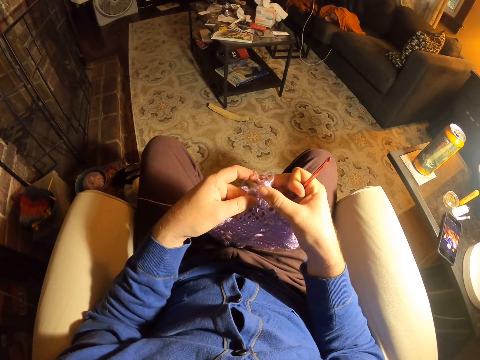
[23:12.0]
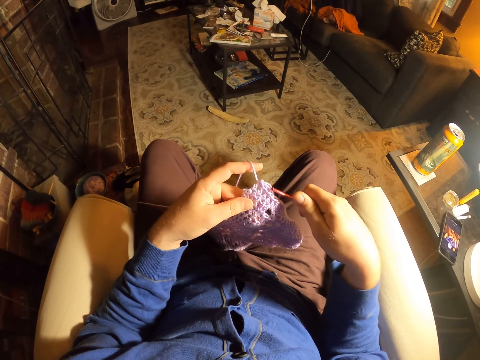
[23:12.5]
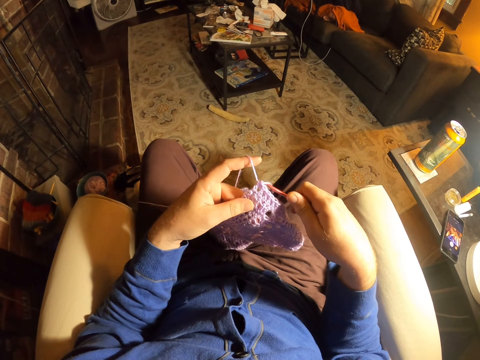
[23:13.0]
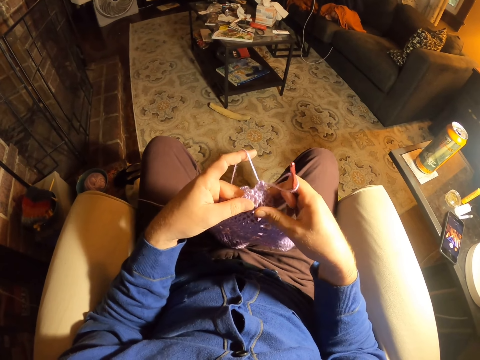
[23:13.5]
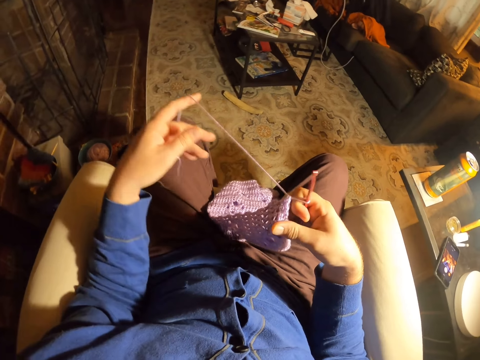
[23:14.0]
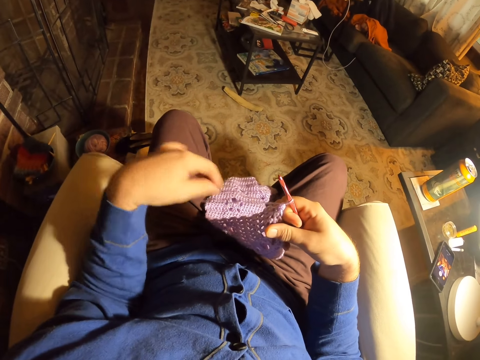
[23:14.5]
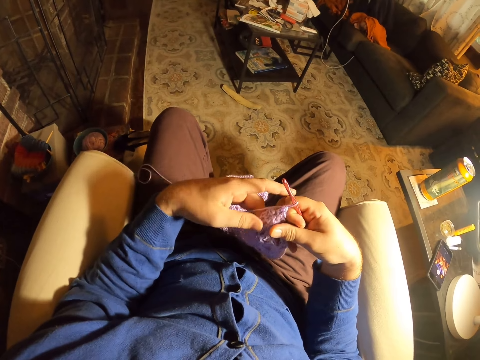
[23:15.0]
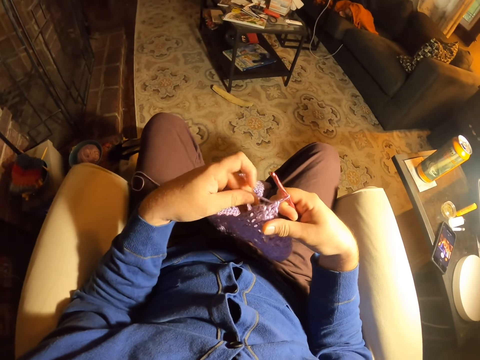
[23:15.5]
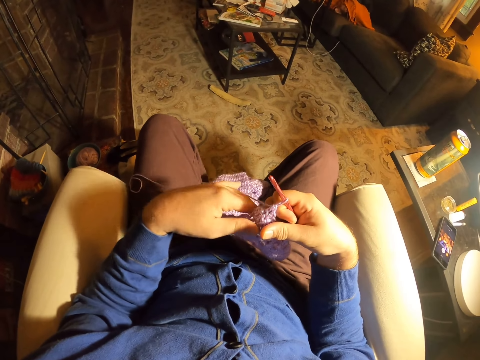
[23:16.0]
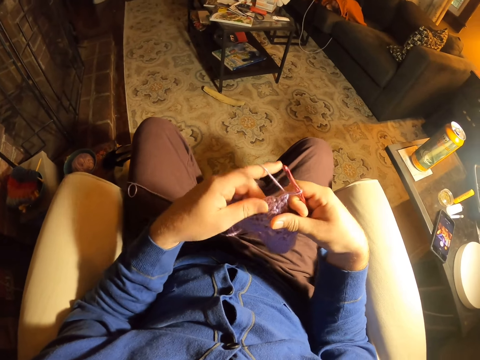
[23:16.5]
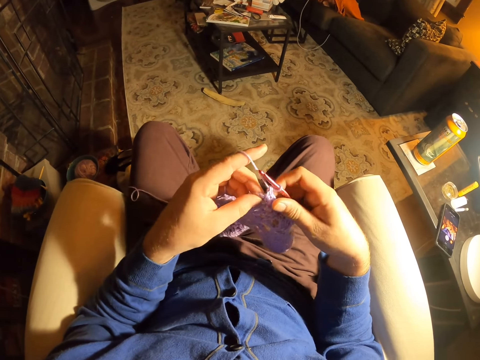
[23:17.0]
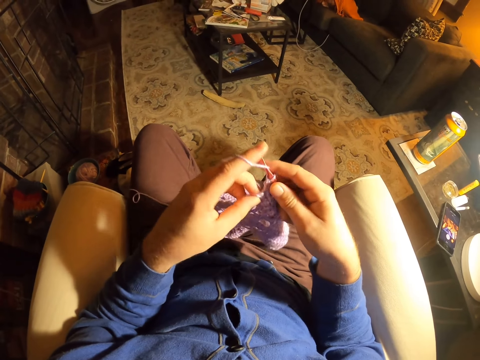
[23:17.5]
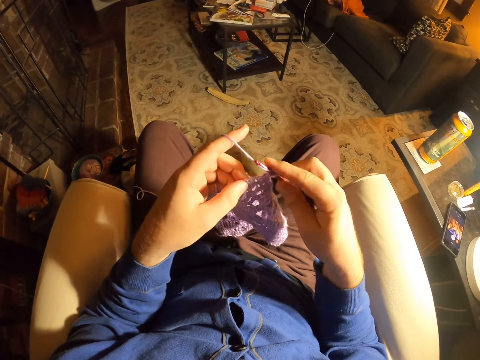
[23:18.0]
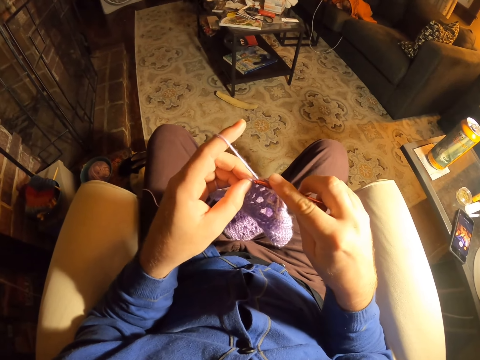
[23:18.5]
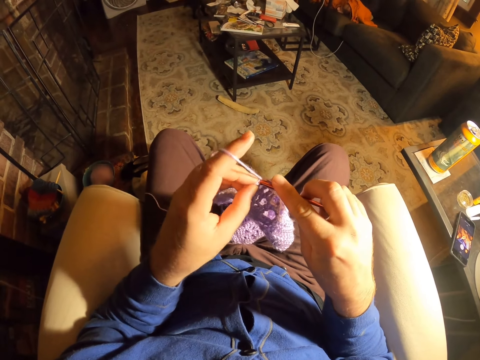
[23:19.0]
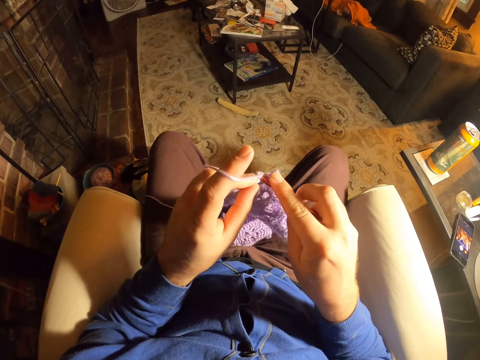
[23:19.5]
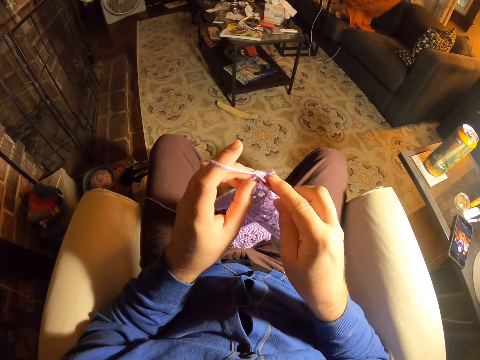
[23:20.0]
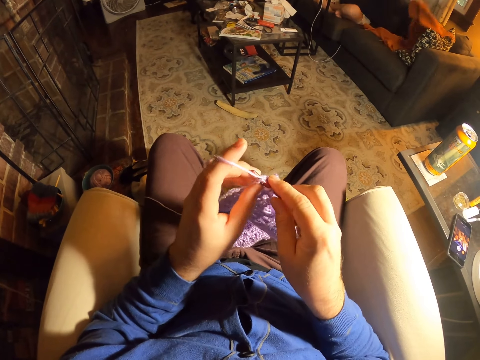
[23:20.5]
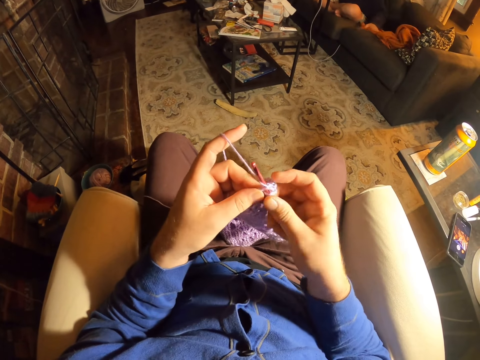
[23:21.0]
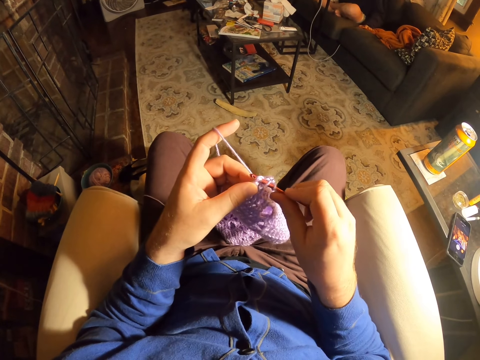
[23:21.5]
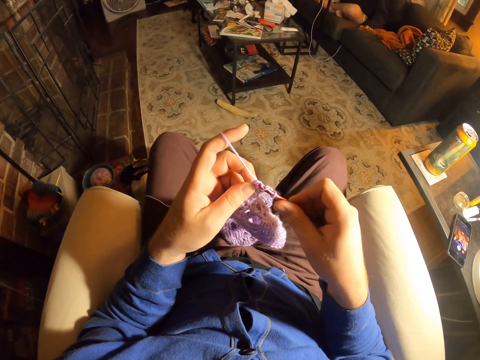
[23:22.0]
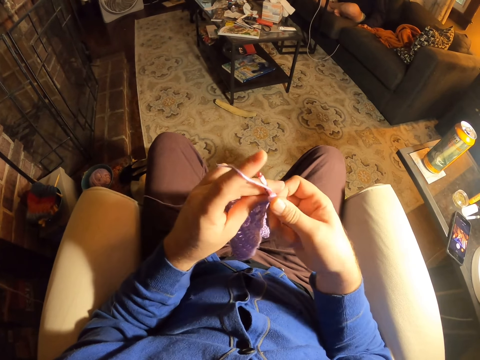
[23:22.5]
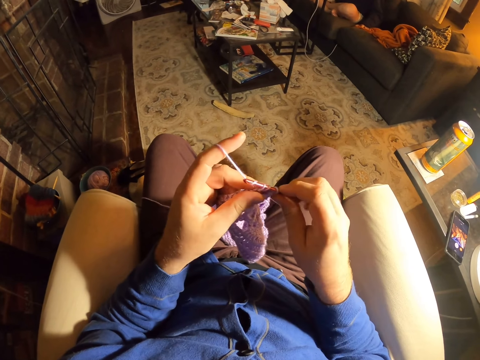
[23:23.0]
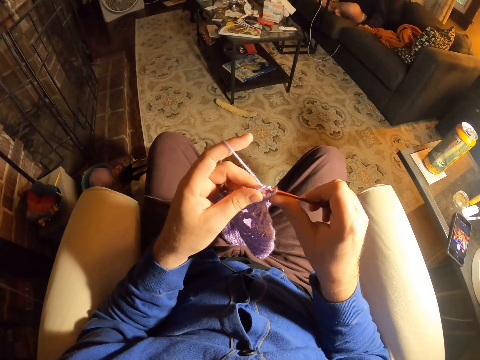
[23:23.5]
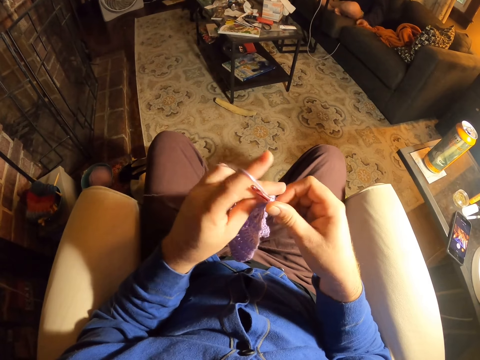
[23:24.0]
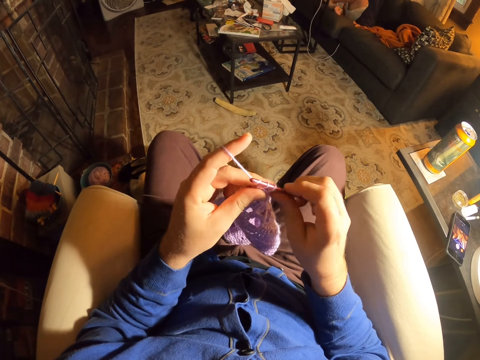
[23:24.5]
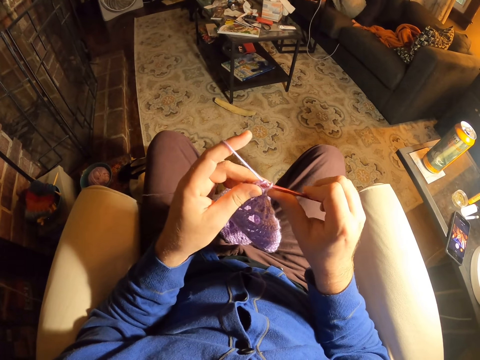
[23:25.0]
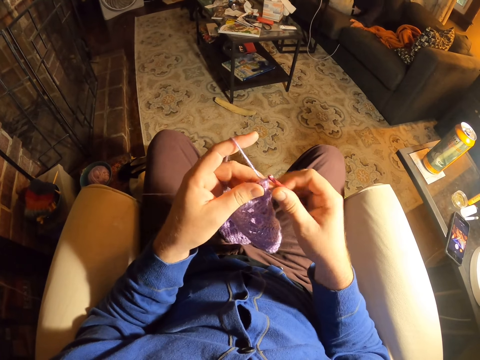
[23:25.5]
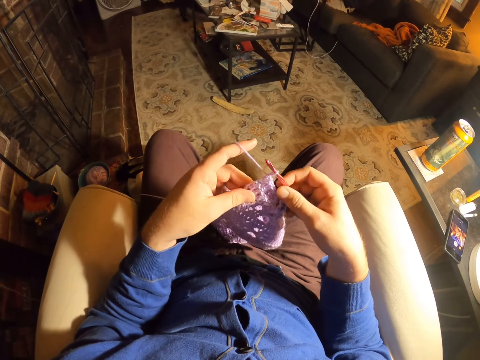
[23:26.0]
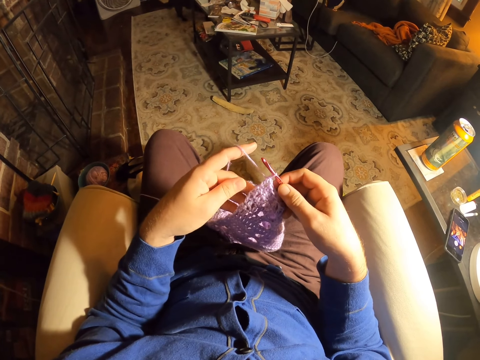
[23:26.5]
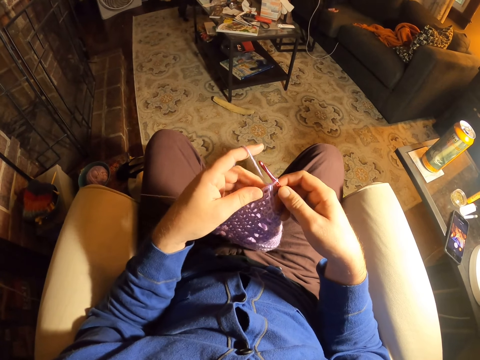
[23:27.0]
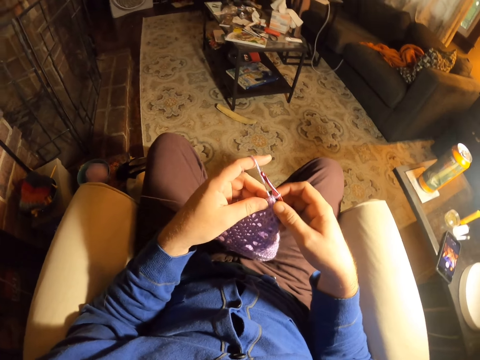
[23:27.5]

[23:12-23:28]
The camera wearer puts the crochet needle in the thread. He unrolls yarn from the finger. He pulls the thread. He drops the thread on his thigh. He holds the fabric. He rolls thread around the crochet needle. He knits the fabric with the crochet needle. He rolls thread around the crochet needle. He knits the fabric with the crochet needle. He examines the fabric stitches.

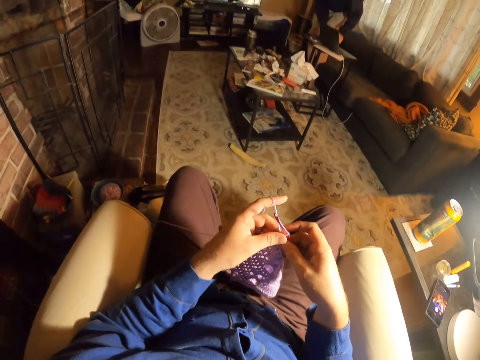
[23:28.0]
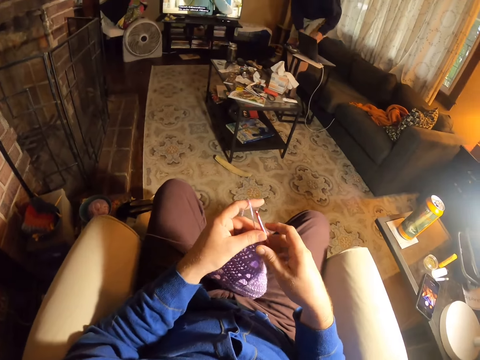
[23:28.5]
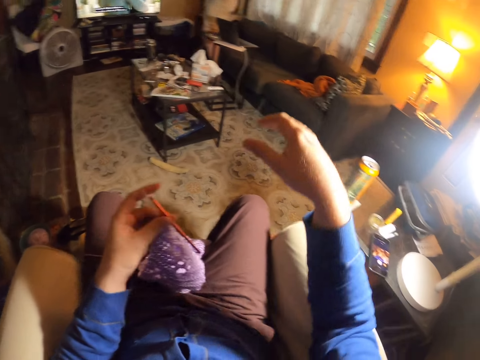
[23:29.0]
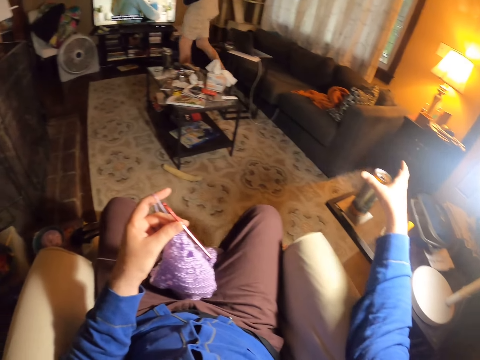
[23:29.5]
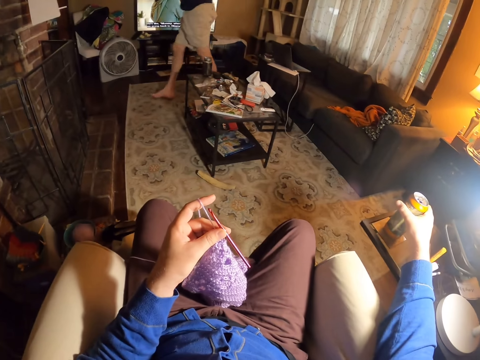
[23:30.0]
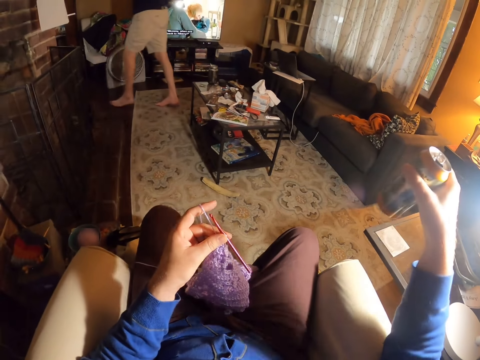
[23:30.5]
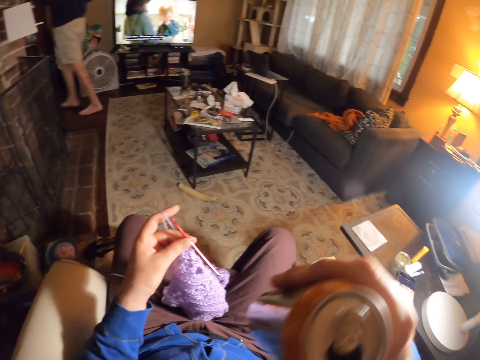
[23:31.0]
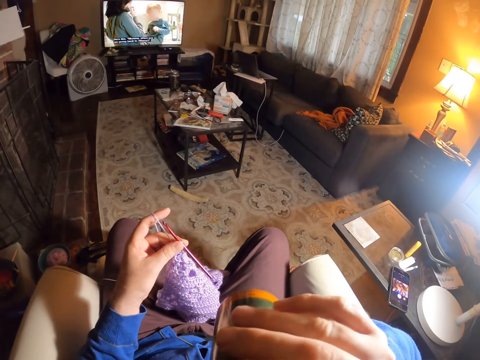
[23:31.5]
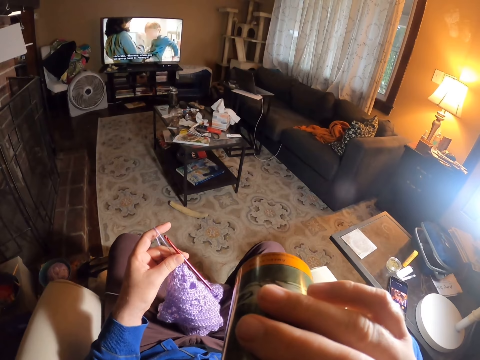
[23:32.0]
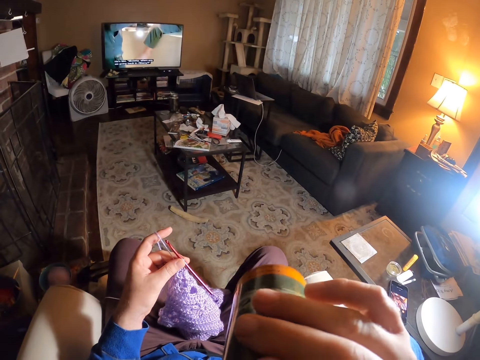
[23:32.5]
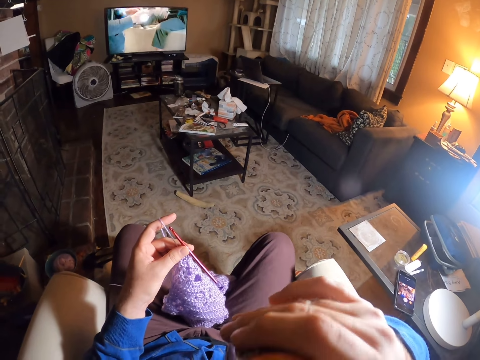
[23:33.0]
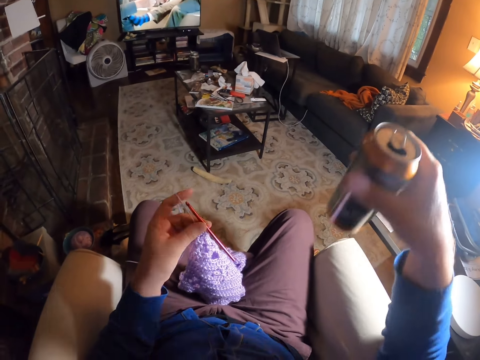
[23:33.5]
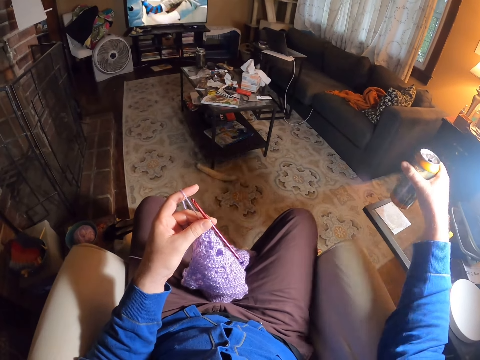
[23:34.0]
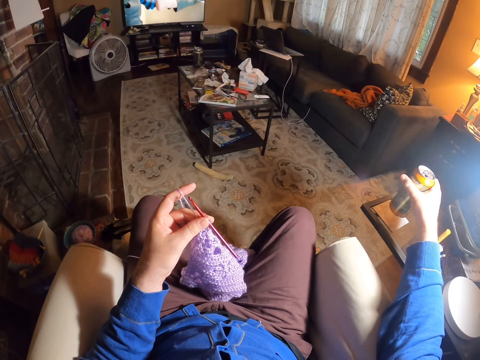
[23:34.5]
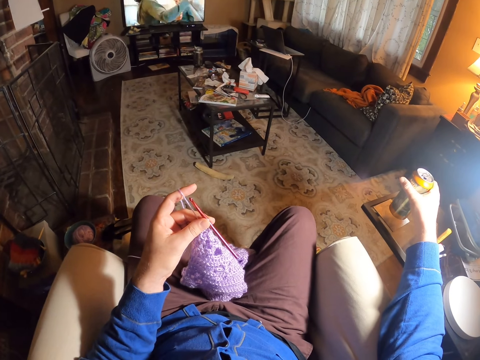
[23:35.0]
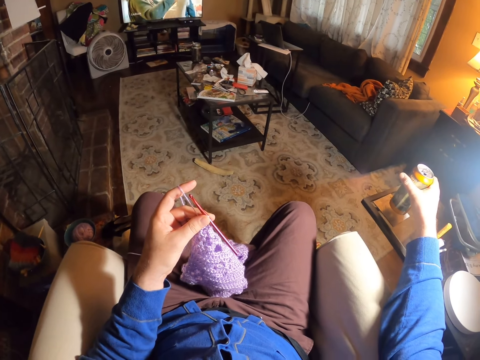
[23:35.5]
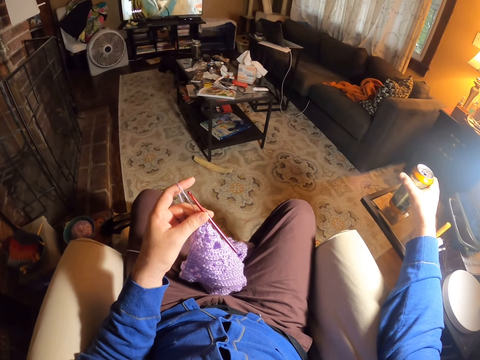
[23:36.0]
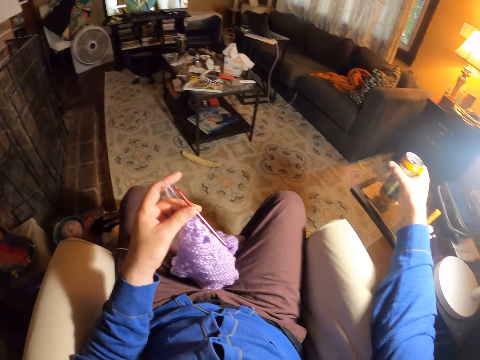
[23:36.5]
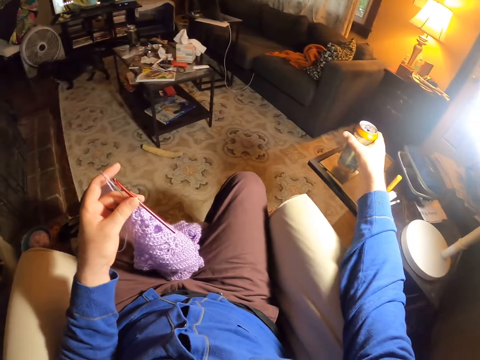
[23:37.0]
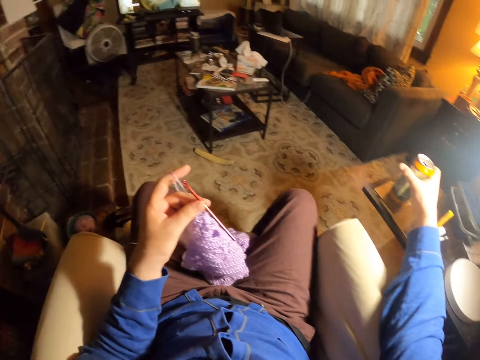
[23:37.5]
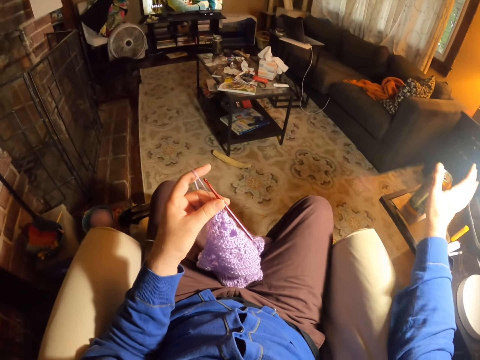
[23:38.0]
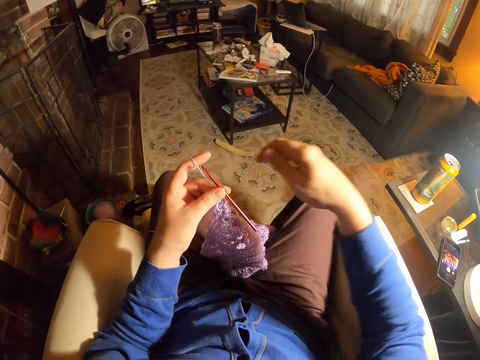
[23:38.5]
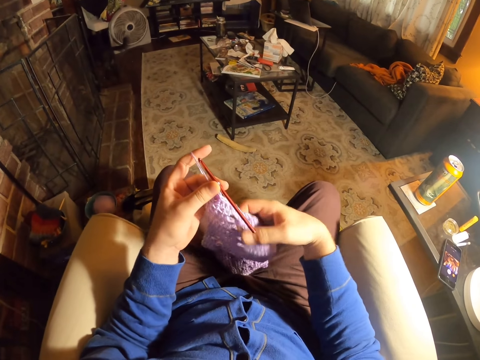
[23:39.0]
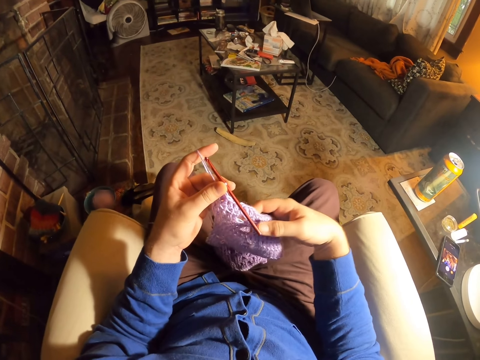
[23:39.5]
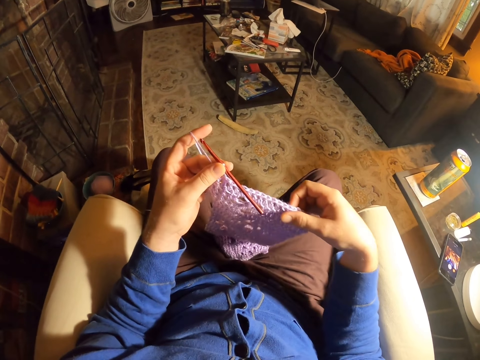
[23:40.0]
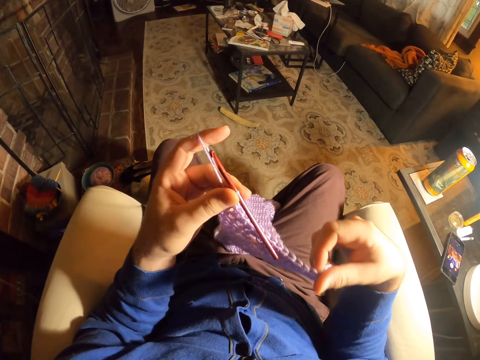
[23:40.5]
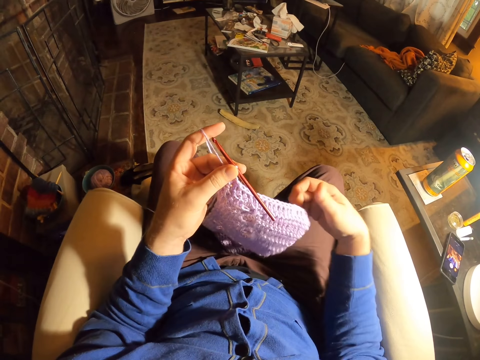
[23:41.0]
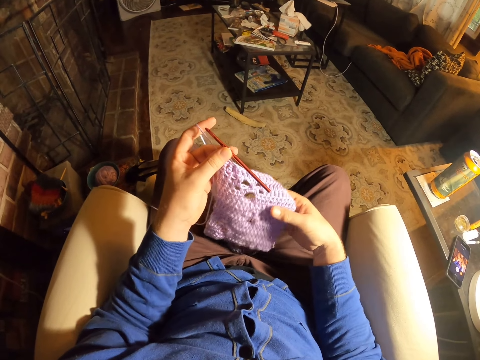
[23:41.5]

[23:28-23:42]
The camera wearer switches the crochet needle to the other hand. A person walks around. The camera wearer picks up a drink can from the table. They drink from the drink can. They watch television. They put the drink can on the table. They hold the fabric. They check the fabric. They pull the fabric.
